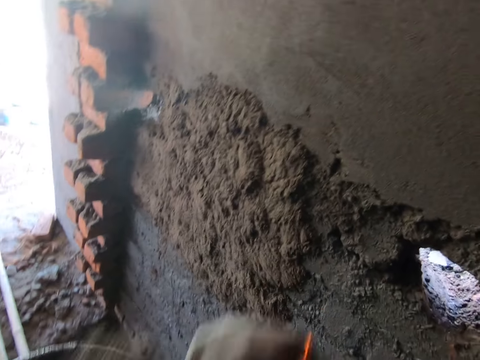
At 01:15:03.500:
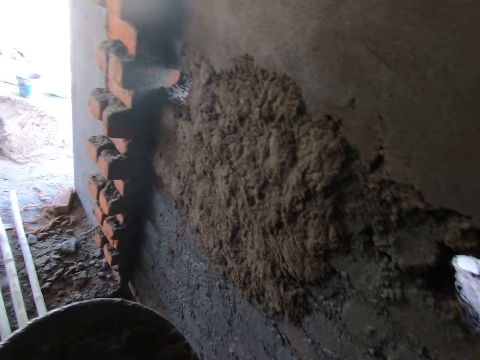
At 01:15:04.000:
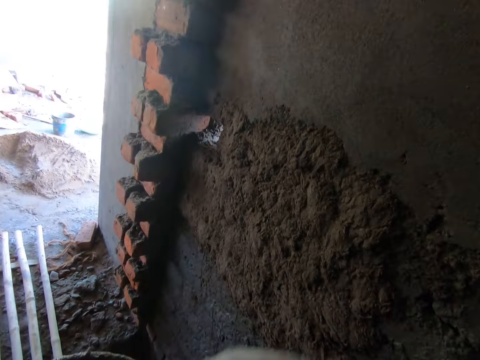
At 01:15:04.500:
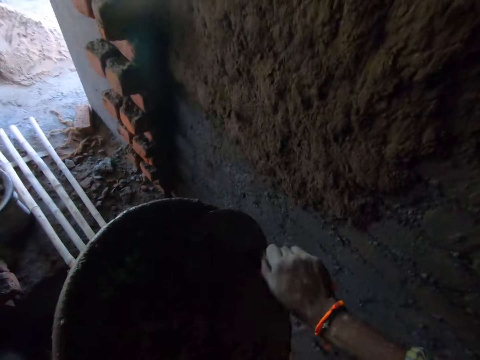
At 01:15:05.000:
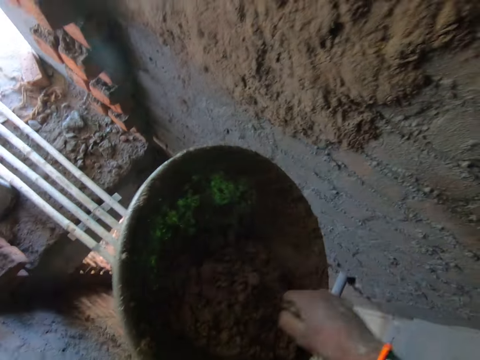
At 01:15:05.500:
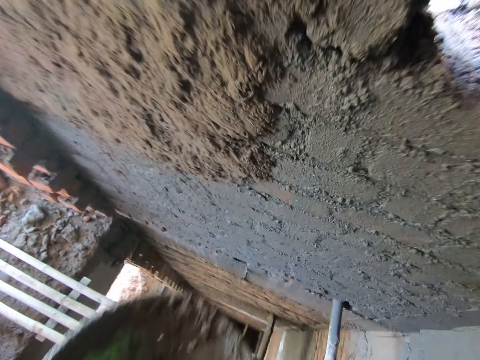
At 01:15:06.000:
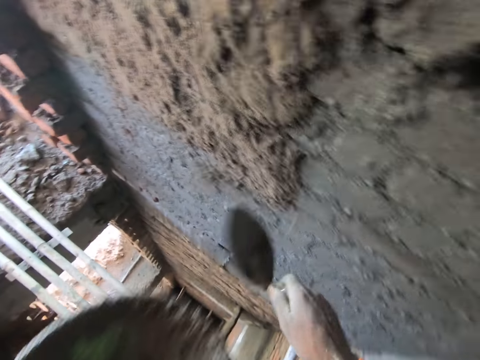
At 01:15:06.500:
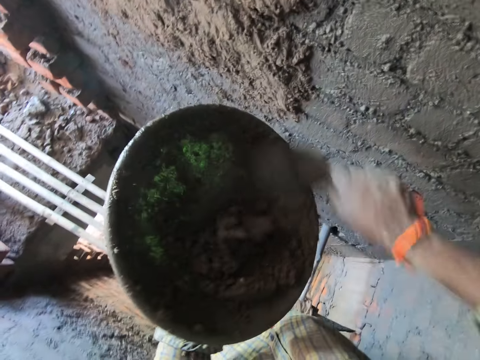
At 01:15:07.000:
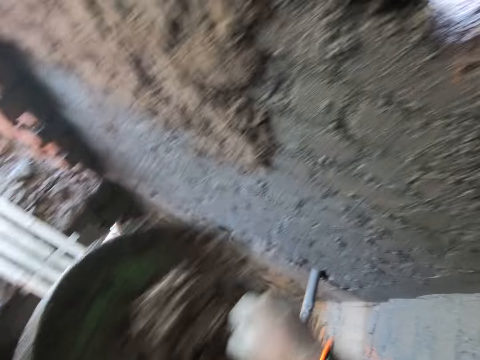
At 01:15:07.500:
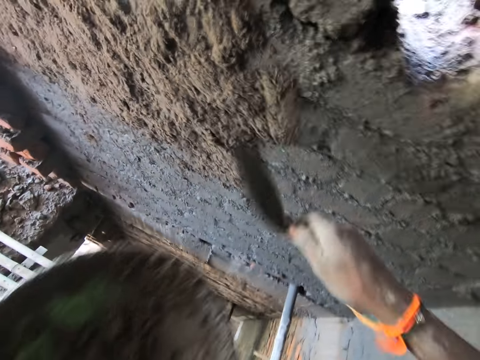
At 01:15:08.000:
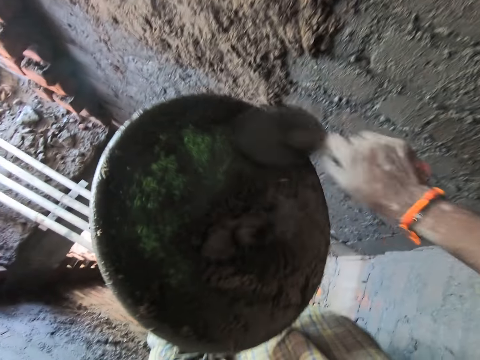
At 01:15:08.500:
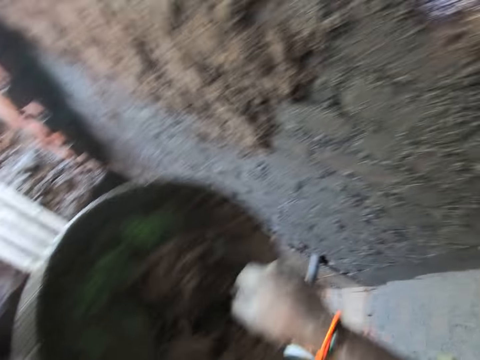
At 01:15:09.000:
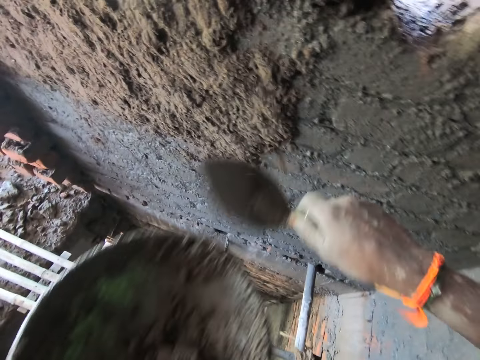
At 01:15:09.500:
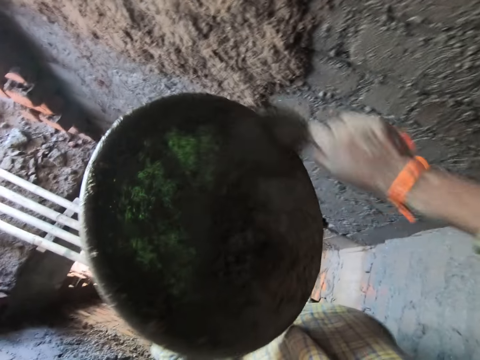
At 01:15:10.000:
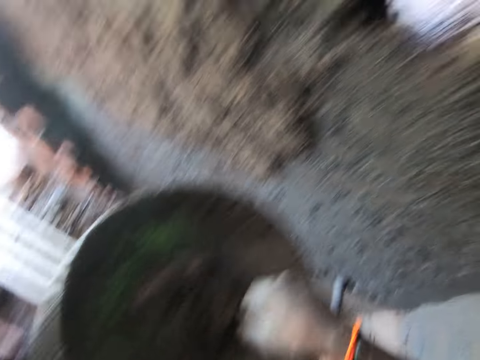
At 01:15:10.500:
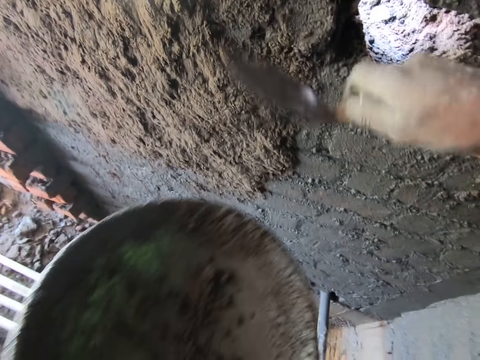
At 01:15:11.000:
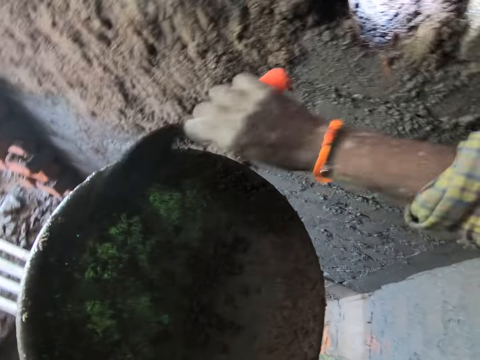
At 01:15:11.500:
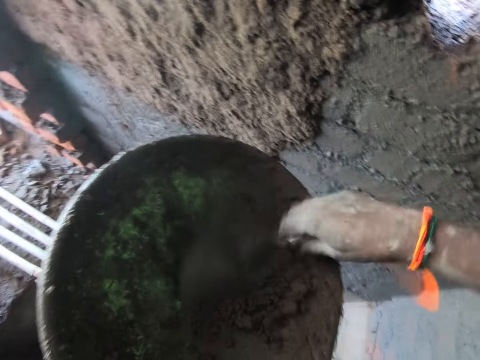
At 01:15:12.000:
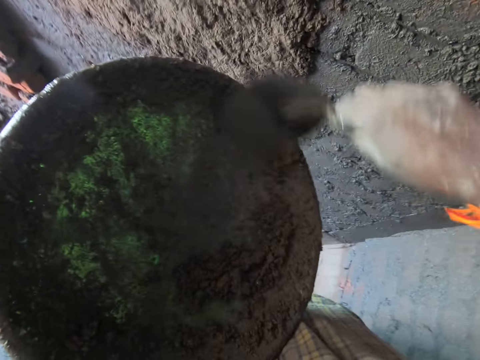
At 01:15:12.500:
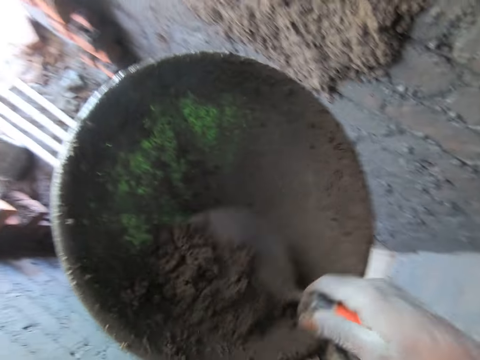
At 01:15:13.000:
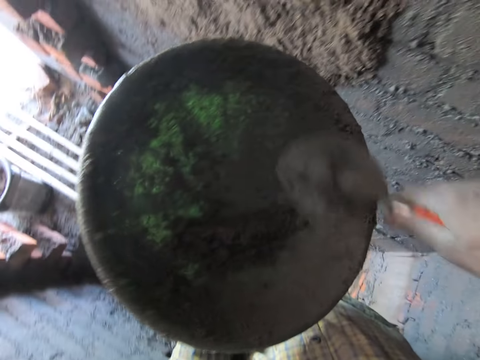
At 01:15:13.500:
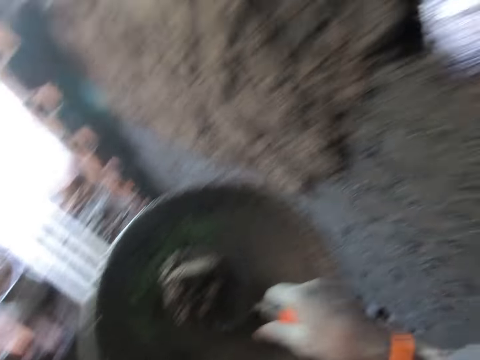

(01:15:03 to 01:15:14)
The camera wearer scoops concrete from the mortar pan with the trowel in his right hand. He applies the concrete on the wall with the trowel in his right hand. He scoops the concrete from the mortar pan with the trowel in his right hand. He applies the concrete on the wall with the trowel in his right hand. He scoops the concrete from the mortar pan with the trowel in his right hand. He applies the concrete on the wall with the trowel in his right hand. He scoops the concrete from the mortar pan with the trowel in his right hand. He applies the concrete on the wall with the trowel in his right hand. He scoops the concrete from the mortar pan with the trowel in his right hand. He applies the concrete on the wall with the trowel in his right hand. He scoops the concrete from the mortar pan with the trowel in his right hand. He applies the concrete on the wall with the trowel in his right hand. He scoops the concrete from the mortar pan with the trowel in his right hand.

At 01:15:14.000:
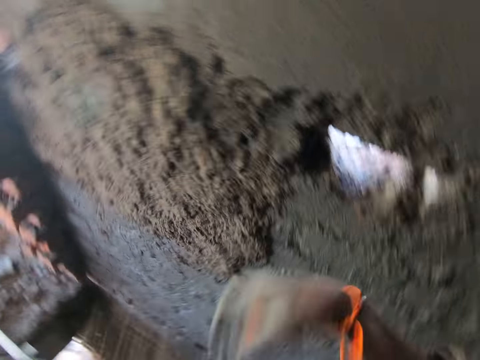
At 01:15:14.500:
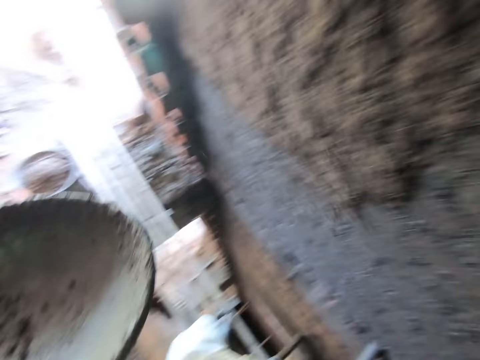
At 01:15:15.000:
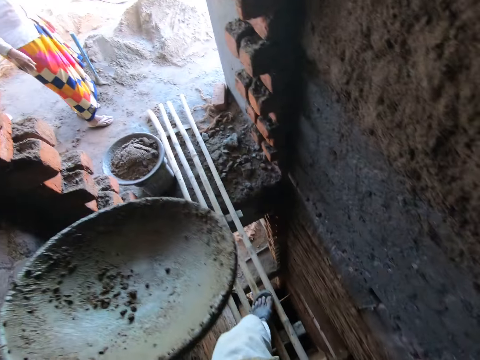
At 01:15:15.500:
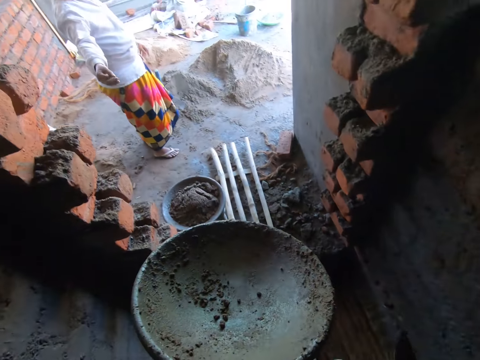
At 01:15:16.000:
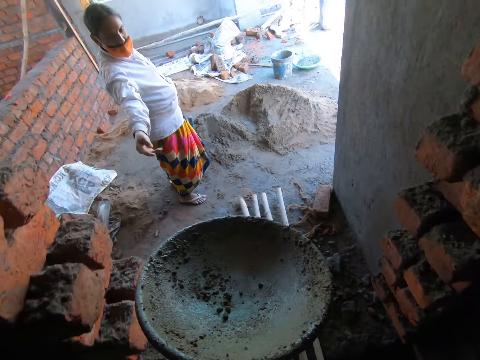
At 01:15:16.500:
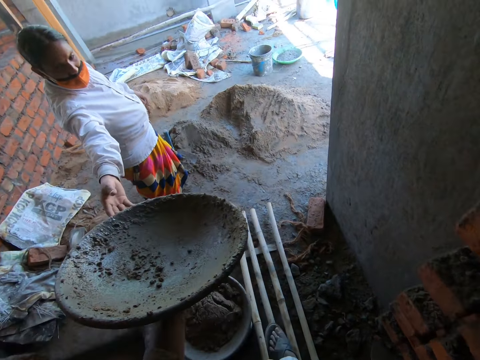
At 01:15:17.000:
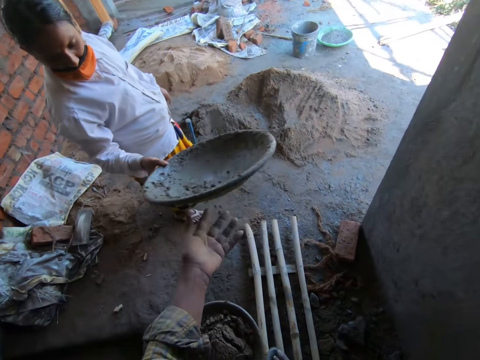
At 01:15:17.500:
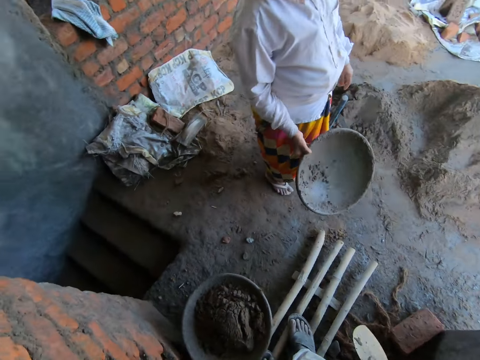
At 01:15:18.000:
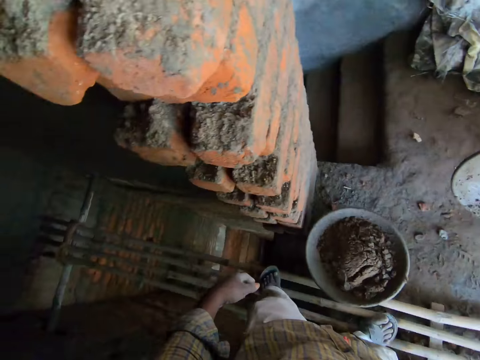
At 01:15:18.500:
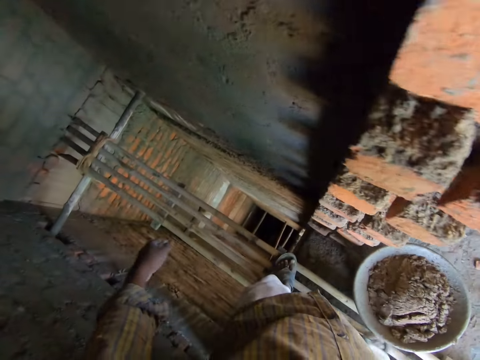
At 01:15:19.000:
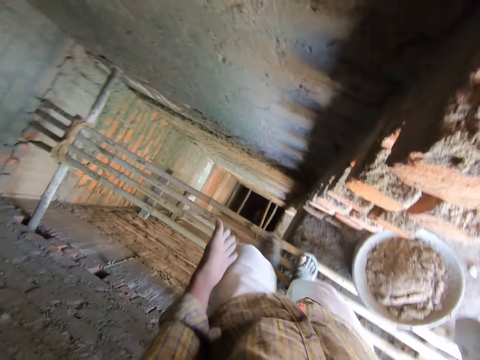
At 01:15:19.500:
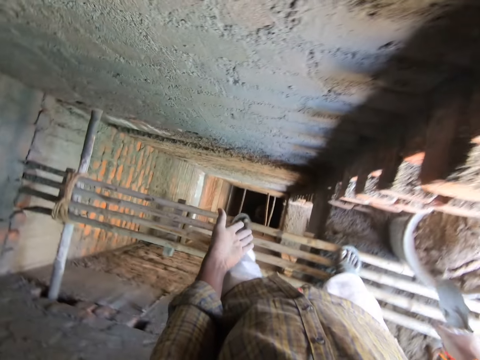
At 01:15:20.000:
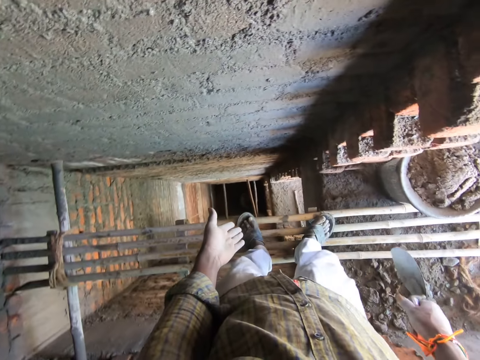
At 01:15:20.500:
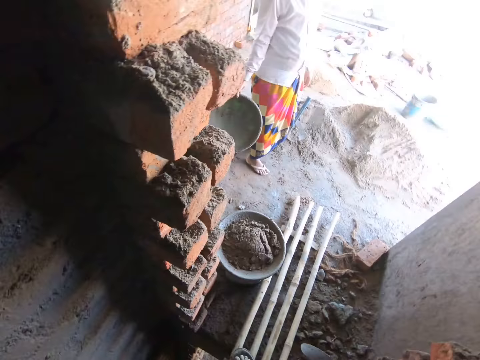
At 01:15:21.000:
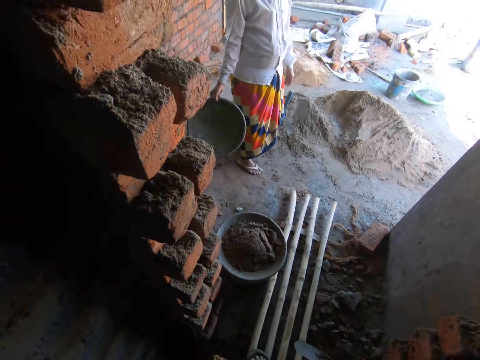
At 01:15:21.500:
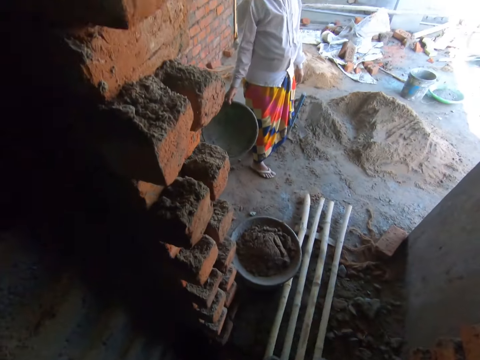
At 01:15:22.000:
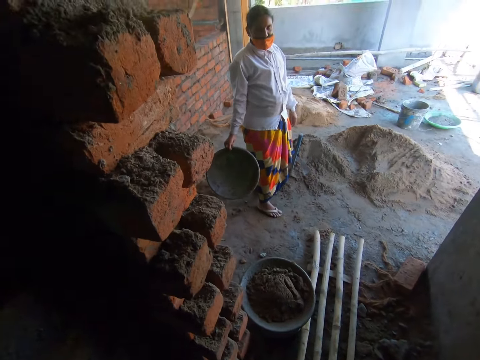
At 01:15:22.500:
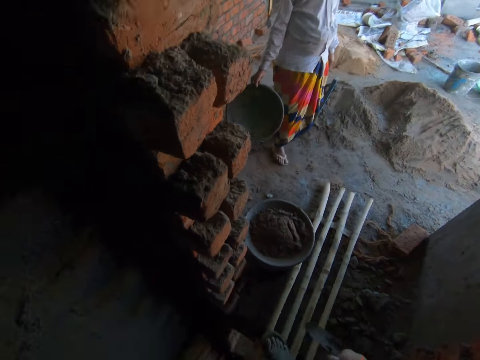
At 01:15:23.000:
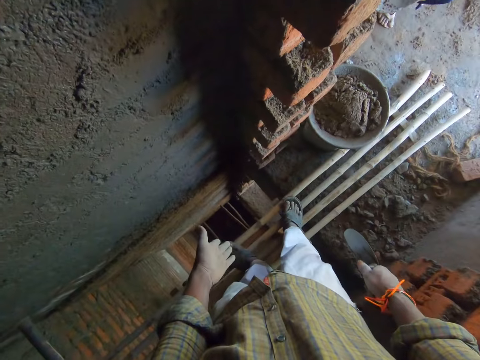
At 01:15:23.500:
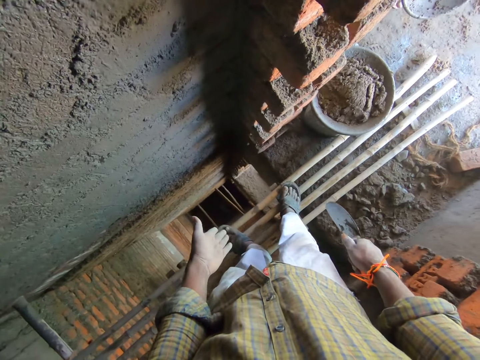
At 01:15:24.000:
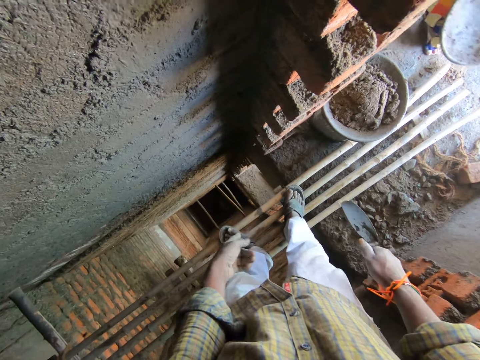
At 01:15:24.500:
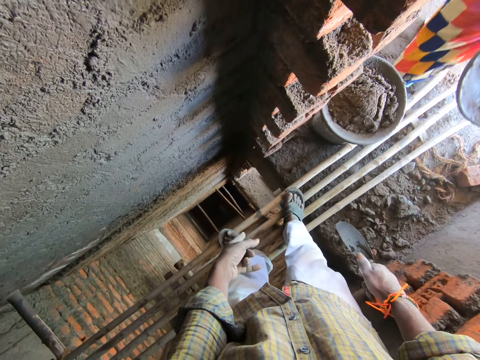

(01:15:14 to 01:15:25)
The camera wearer applies concrete on the wall with the trowel in his right hand. He gives a woman a metal basin. The woman collects the mortar from the camera wearer with her right hand. The camera wearer speaks to the woman. He moves on the bamboo scaffolding. He points at the underground of the construction site with his left hand.

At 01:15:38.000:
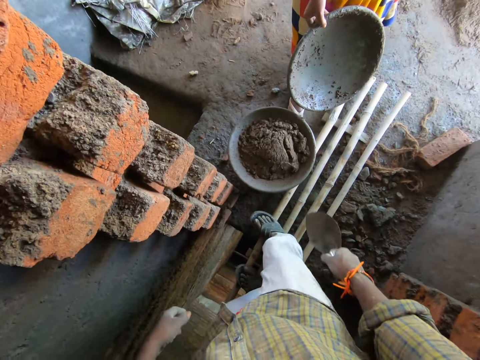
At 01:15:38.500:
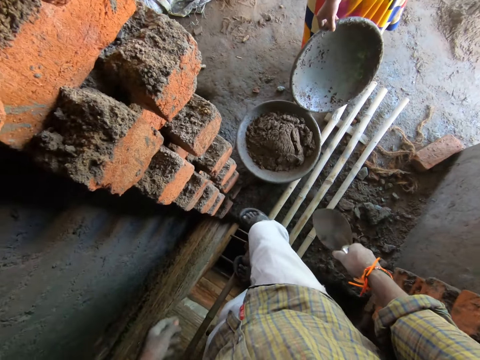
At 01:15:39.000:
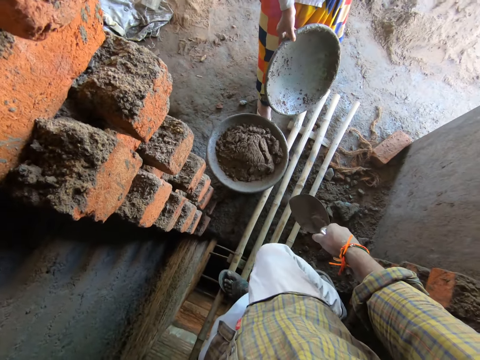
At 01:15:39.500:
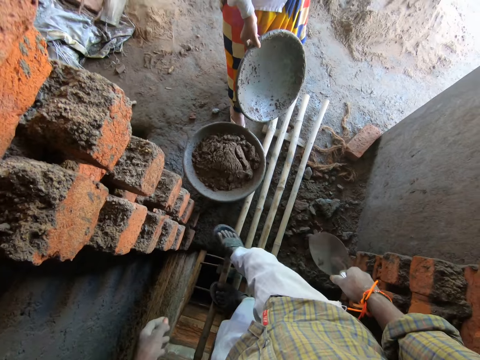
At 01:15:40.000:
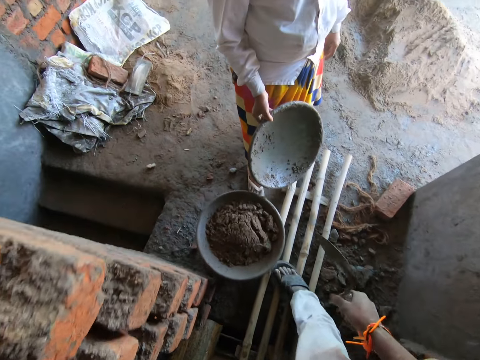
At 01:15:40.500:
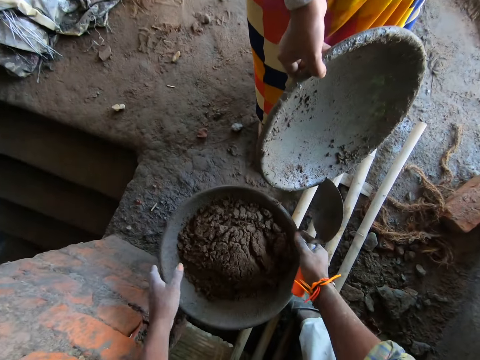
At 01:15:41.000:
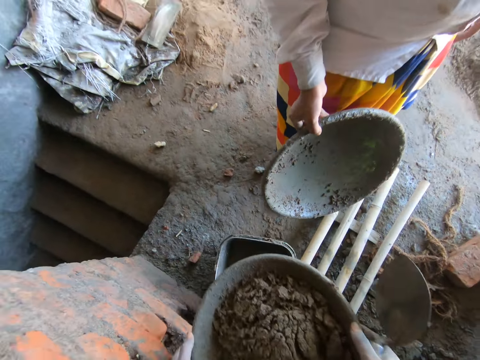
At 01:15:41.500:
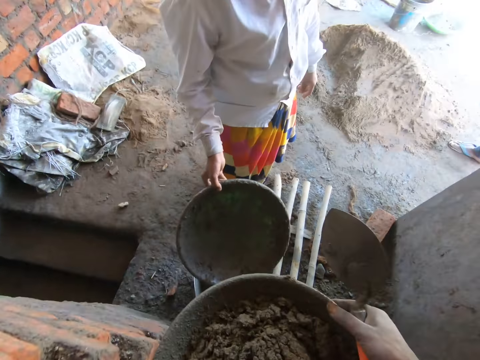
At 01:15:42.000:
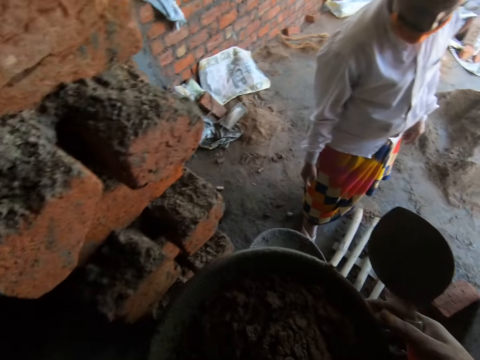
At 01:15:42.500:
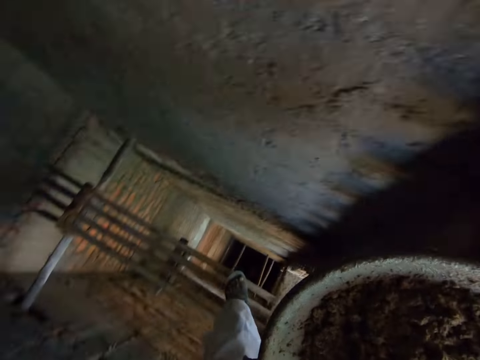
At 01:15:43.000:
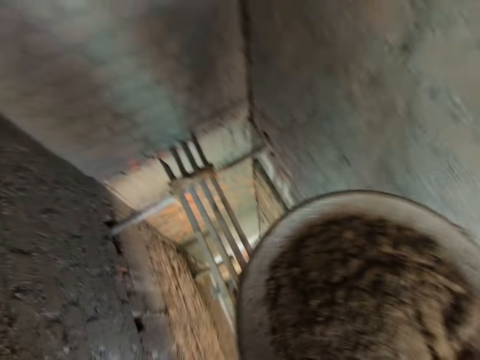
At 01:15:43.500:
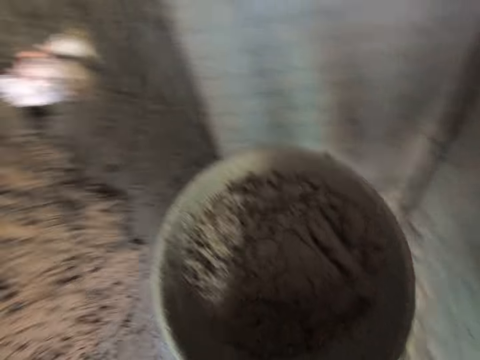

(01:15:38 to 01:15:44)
The camera wearer picks up a metal basin from the ground. He carries the mortar pan from a plastic bucket with his hands. The woman drops the mortar pan on the ground with her right hand.
